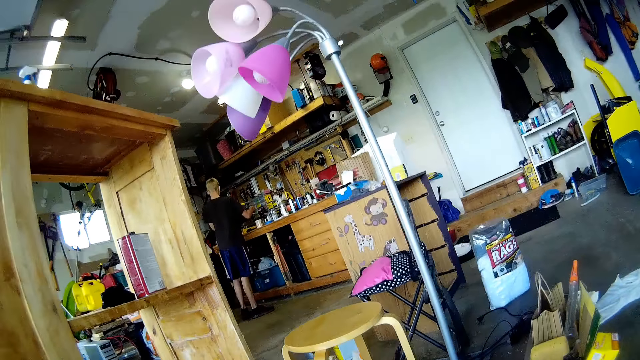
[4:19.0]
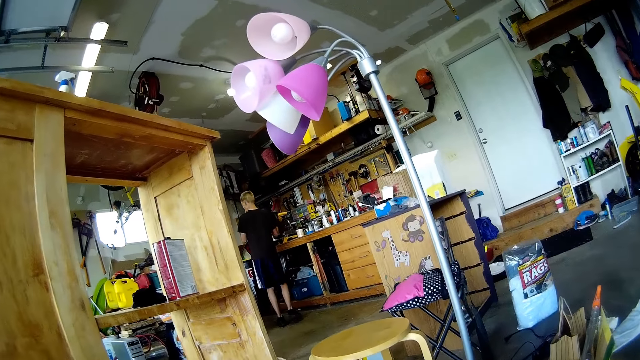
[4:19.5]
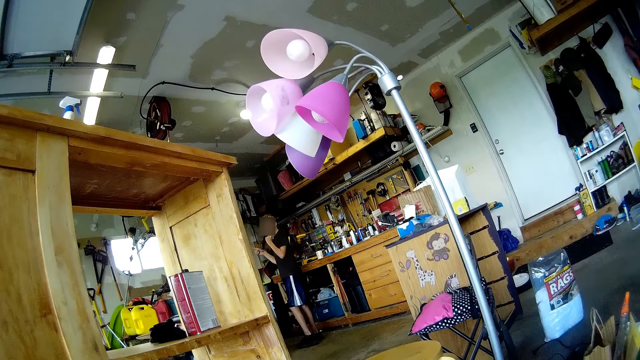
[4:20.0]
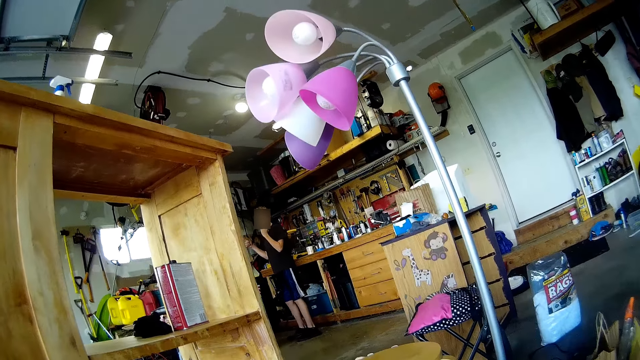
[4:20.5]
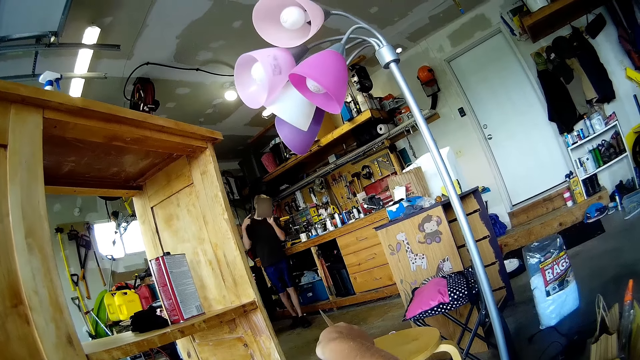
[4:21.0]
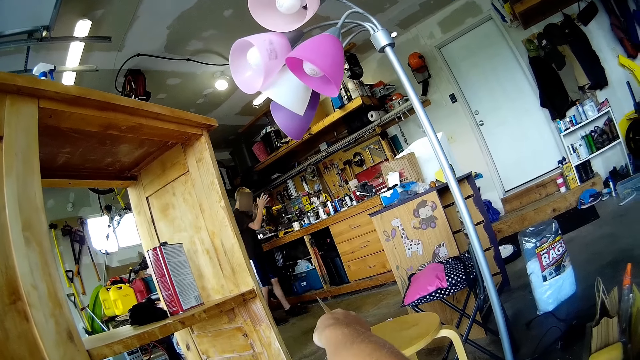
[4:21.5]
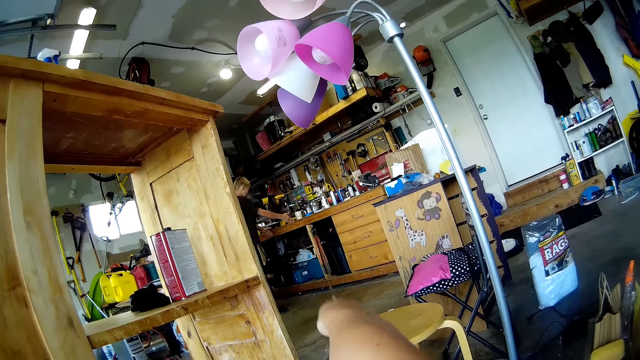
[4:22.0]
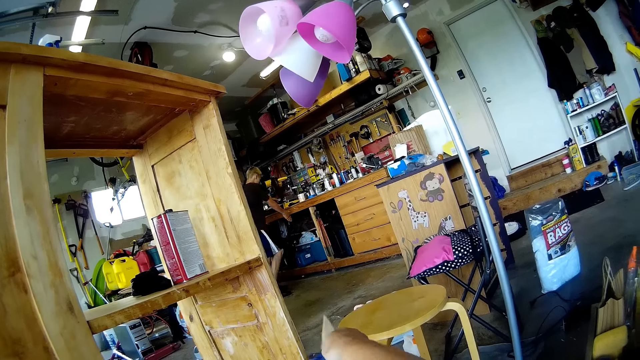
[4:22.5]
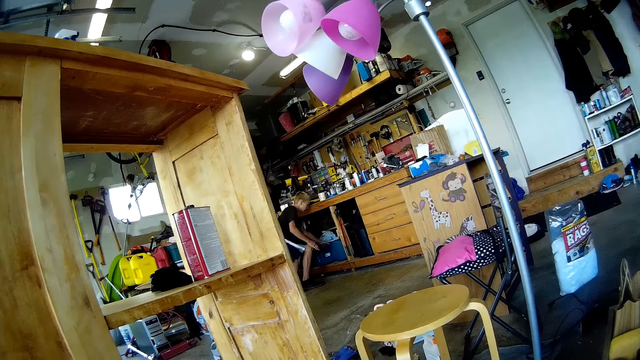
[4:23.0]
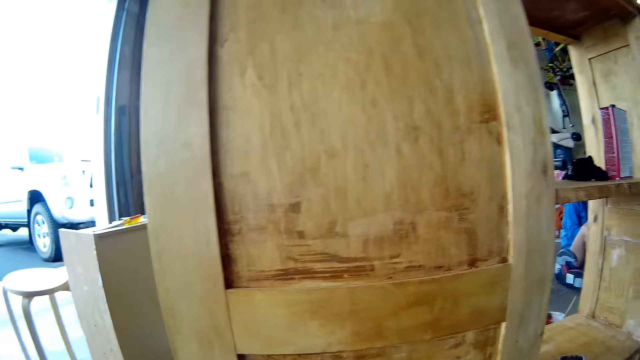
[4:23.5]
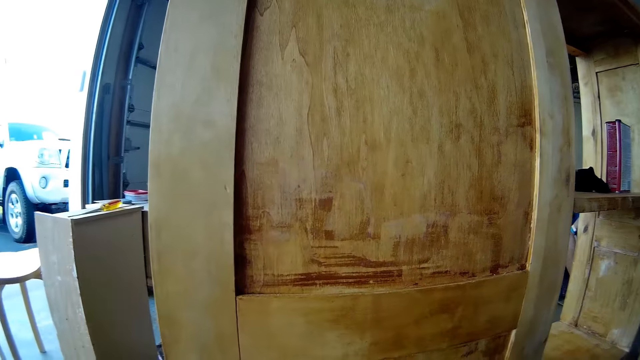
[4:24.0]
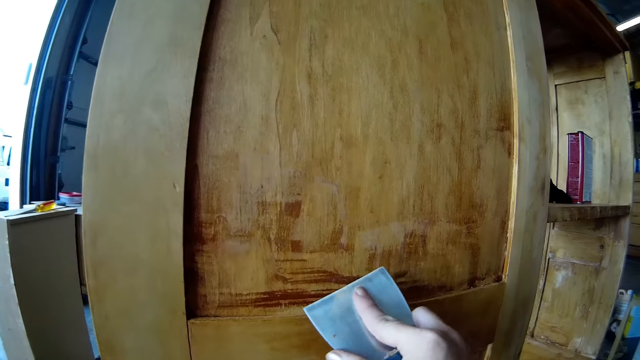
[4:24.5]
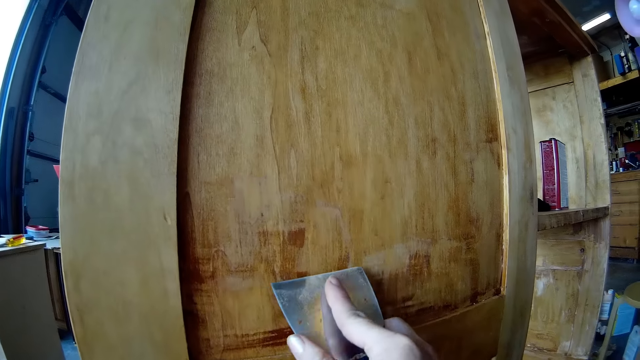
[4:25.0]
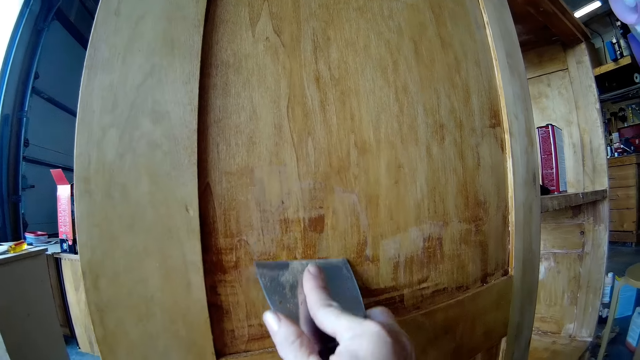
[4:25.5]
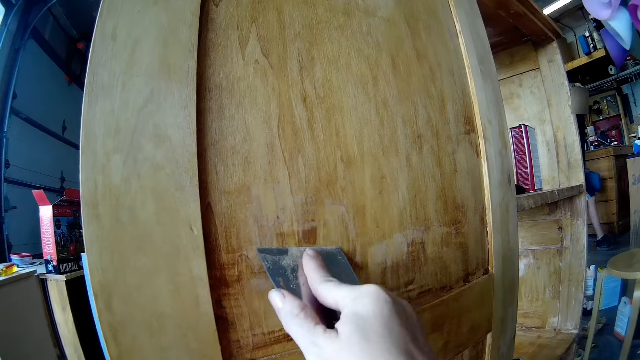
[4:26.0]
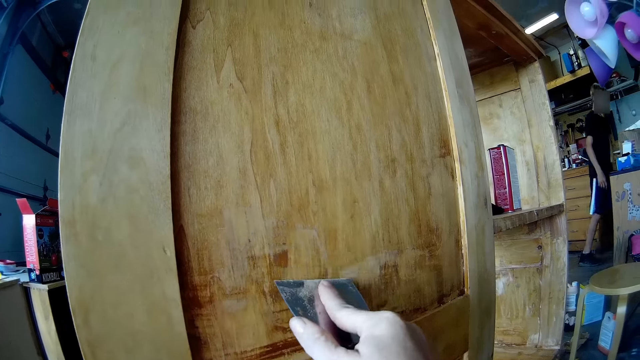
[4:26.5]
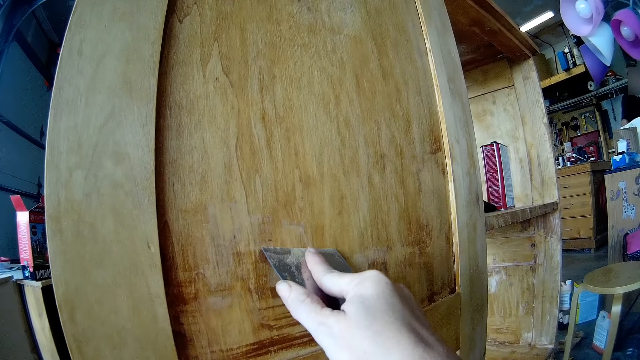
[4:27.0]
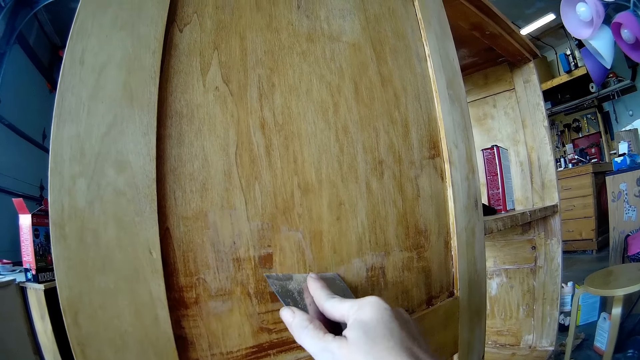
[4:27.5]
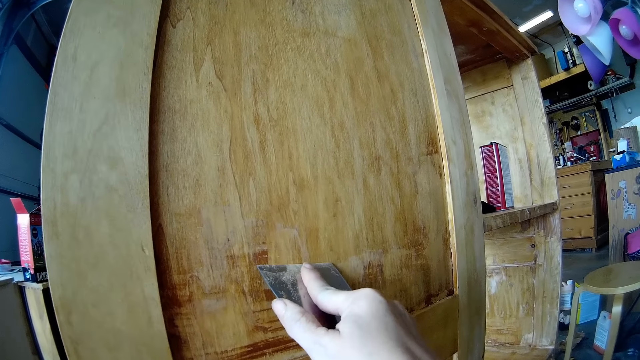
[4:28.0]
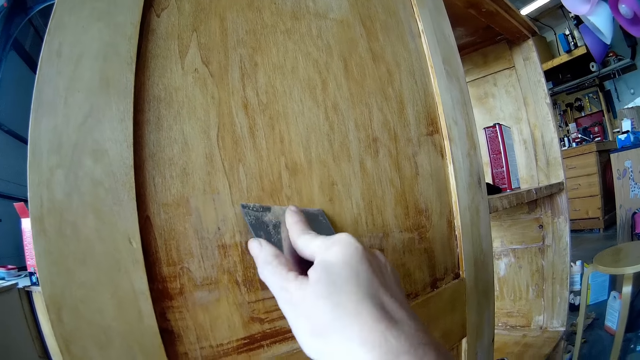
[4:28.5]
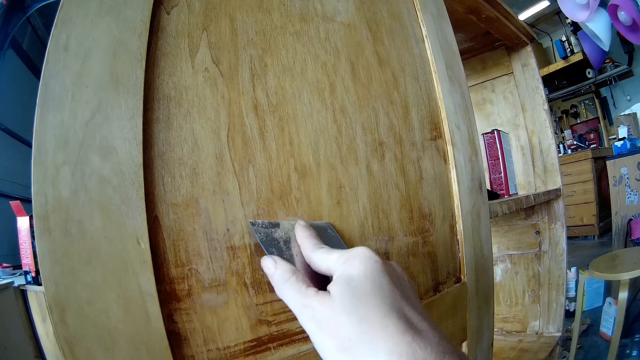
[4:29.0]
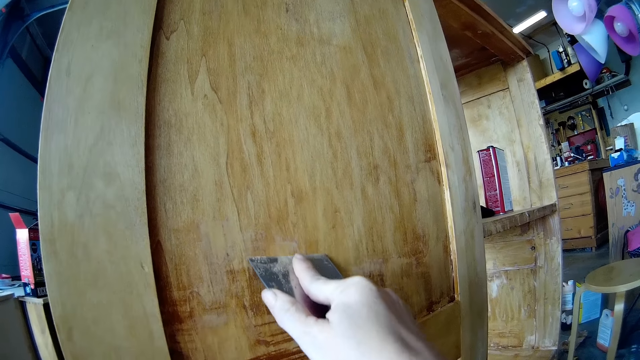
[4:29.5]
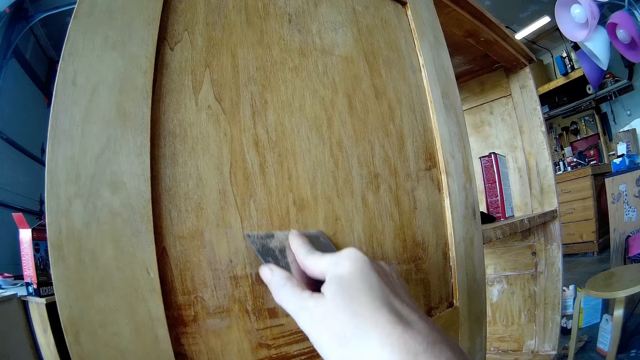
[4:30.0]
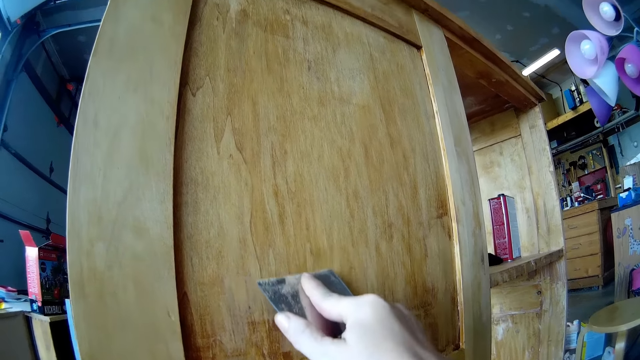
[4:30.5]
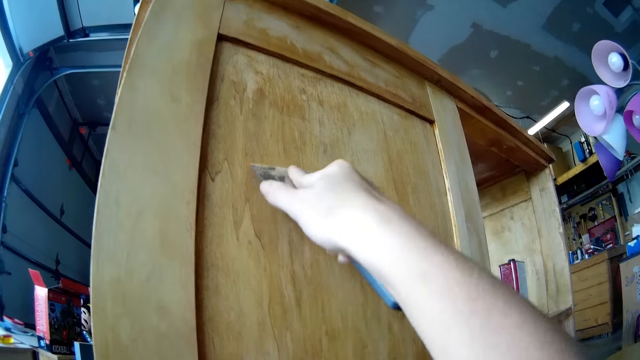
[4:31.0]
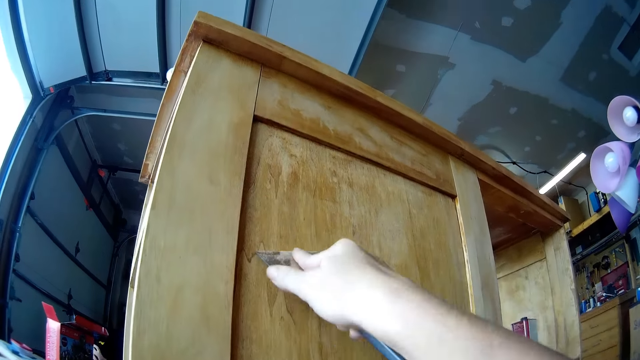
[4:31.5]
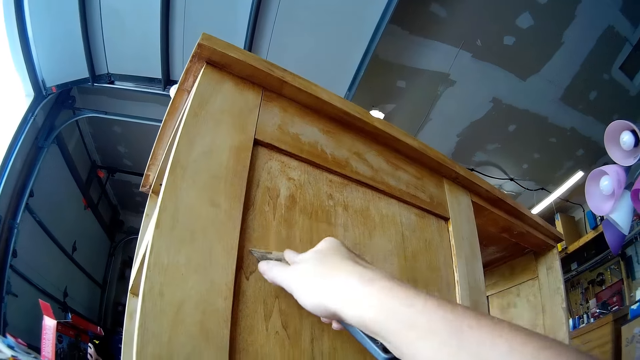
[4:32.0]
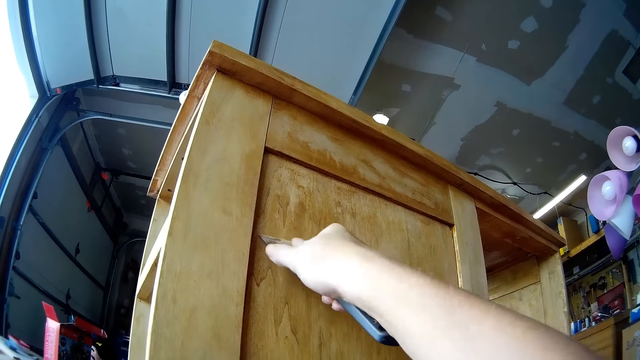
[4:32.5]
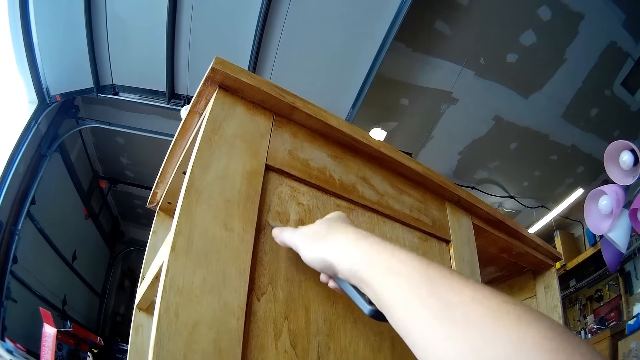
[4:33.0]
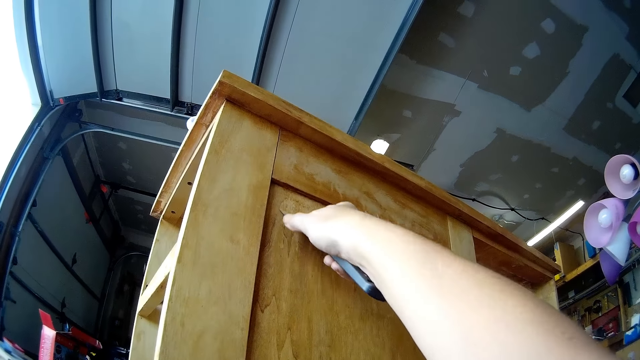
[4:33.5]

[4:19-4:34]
A man stands on the floor. The man bends down. The camera wearer scratches on the table with a scraper. They remove paint from the cabinet. The man walks on the floor. The camera wearer scratches on the table with the scraper. The man moves around.

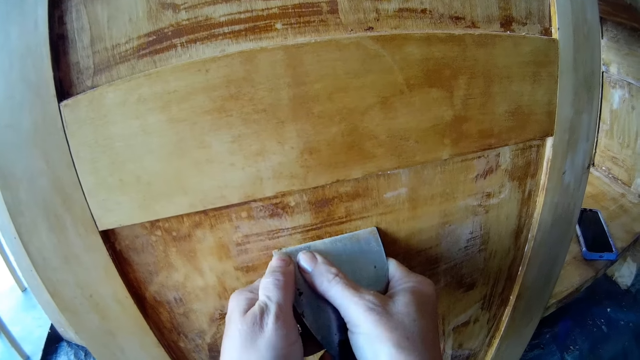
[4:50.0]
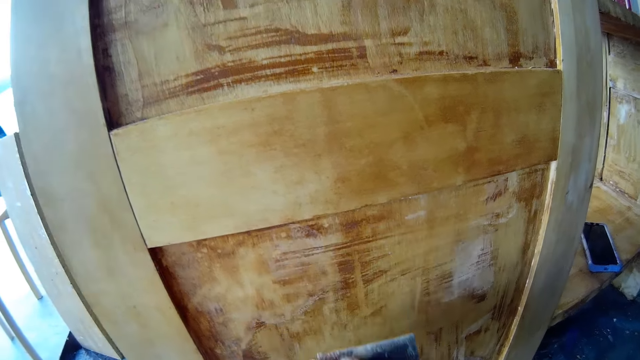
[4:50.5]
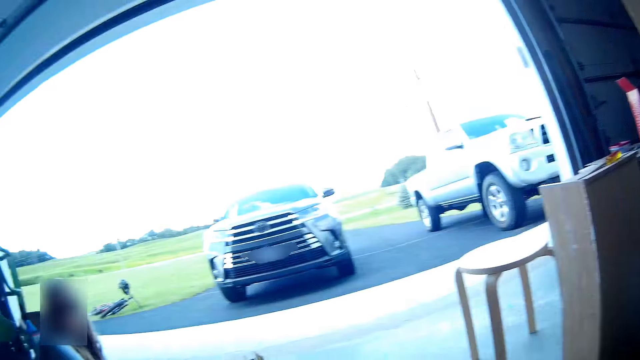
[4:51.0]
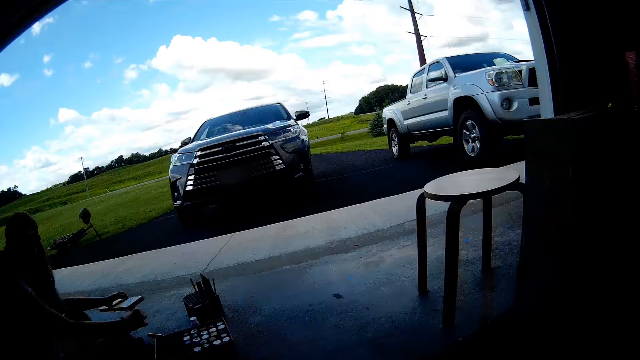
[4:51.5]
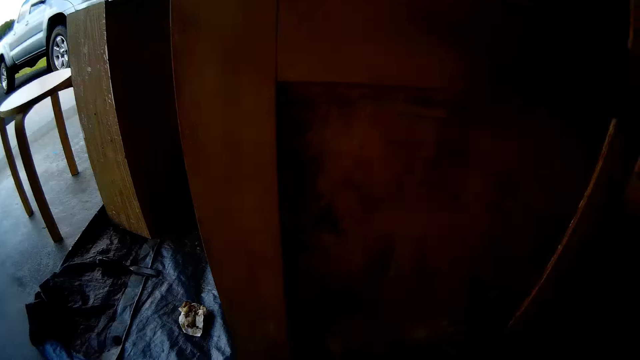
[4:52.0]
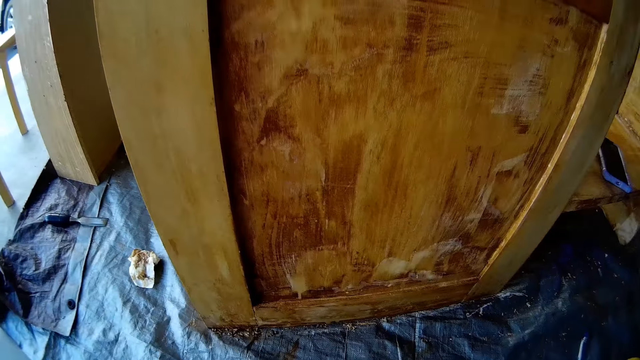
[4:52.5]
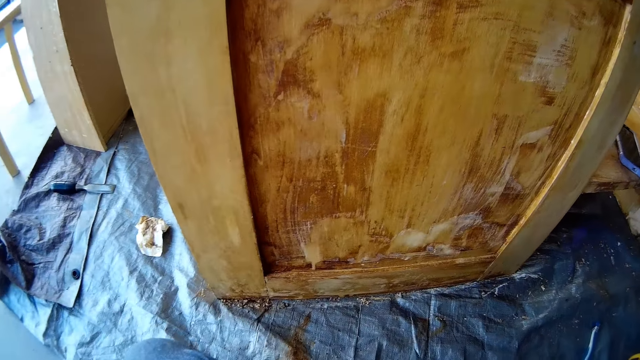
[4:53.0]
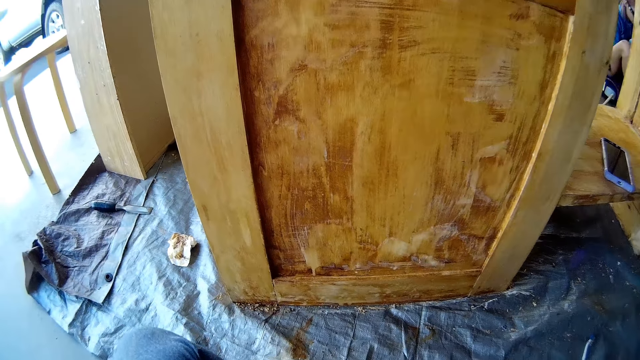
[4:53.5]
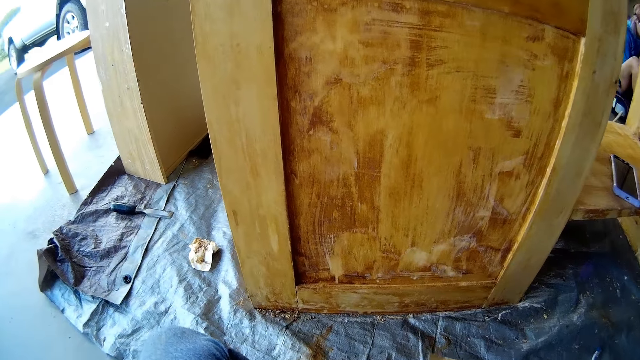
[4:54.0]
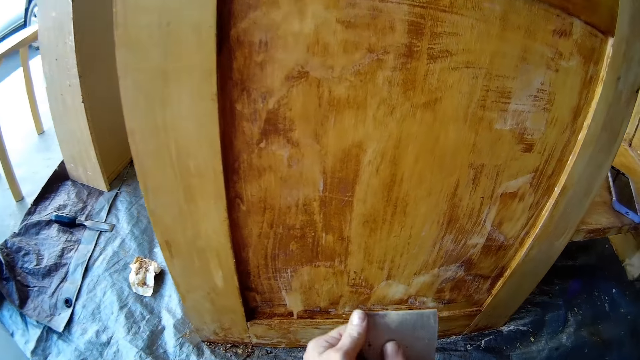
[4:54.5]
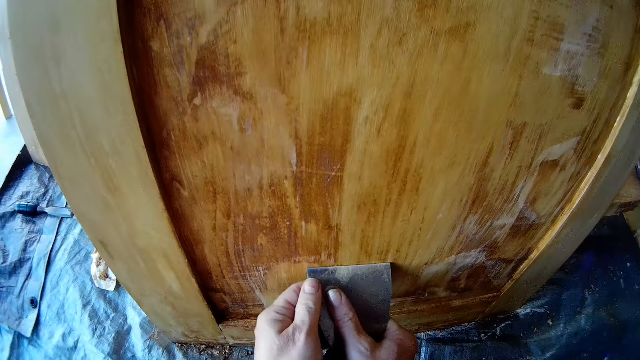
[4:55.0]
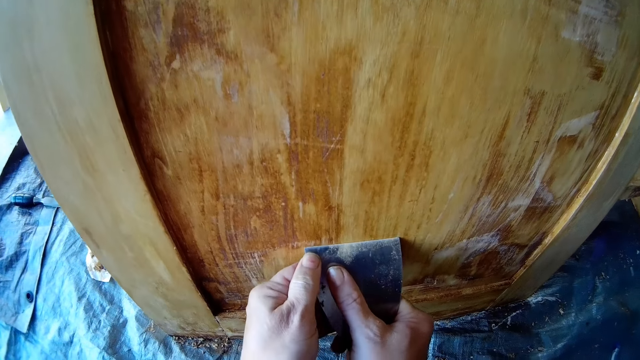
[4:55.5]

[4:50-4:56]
The camera wearer looks at a woman. They look around. They talk to the woman. They remove paint from the cabinet.
